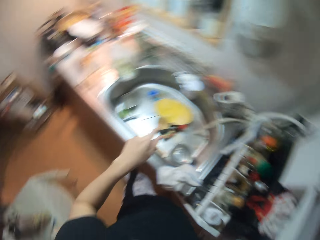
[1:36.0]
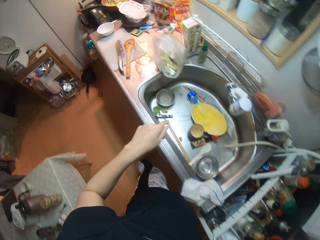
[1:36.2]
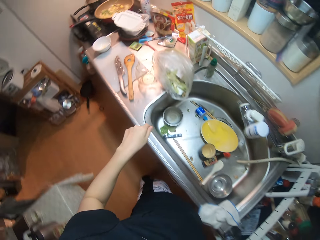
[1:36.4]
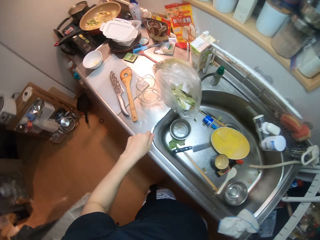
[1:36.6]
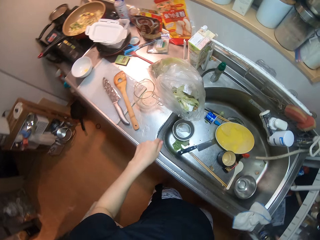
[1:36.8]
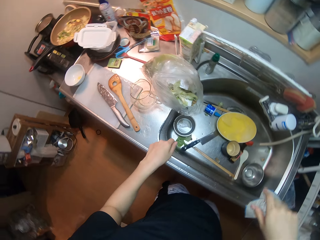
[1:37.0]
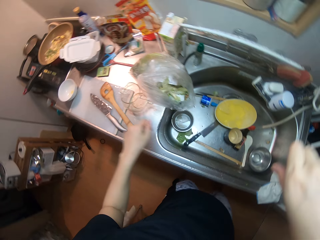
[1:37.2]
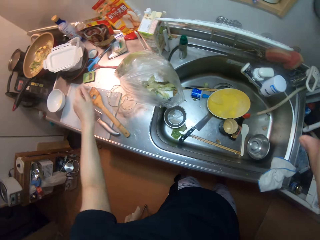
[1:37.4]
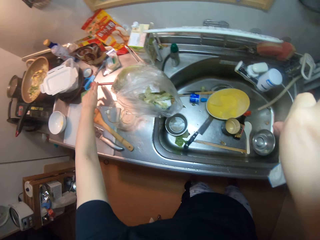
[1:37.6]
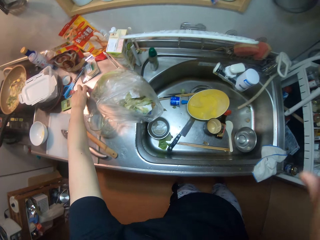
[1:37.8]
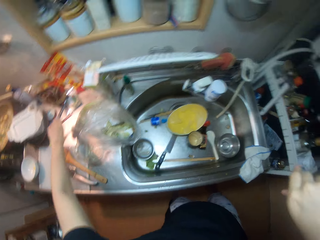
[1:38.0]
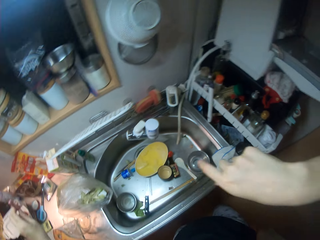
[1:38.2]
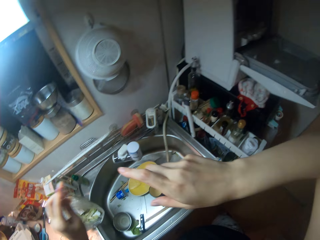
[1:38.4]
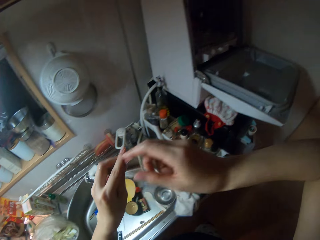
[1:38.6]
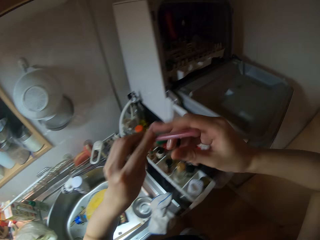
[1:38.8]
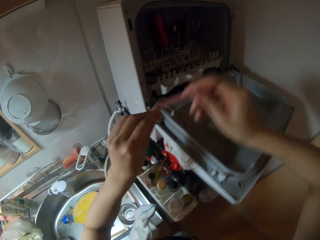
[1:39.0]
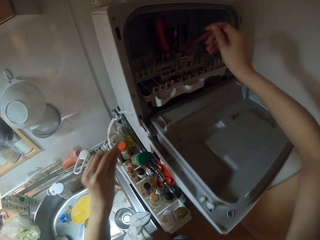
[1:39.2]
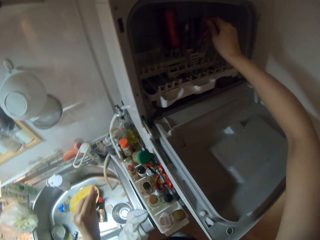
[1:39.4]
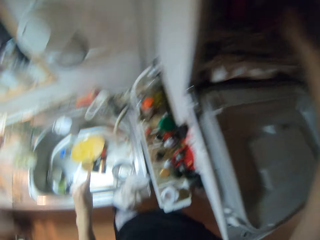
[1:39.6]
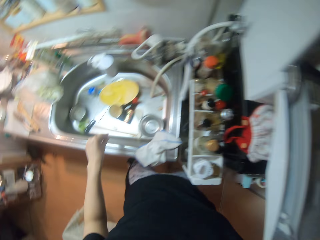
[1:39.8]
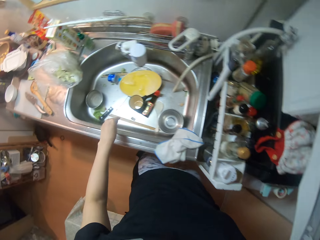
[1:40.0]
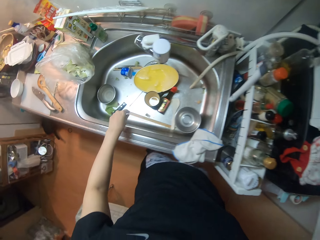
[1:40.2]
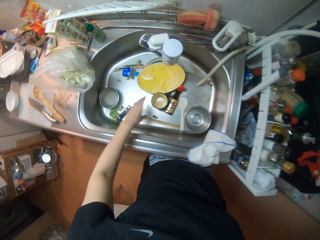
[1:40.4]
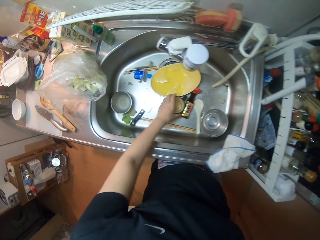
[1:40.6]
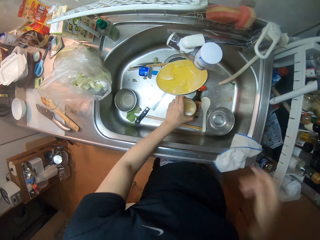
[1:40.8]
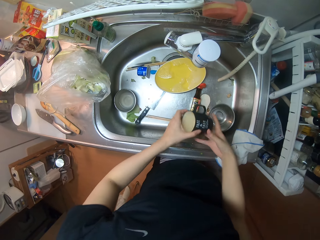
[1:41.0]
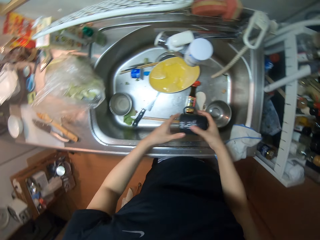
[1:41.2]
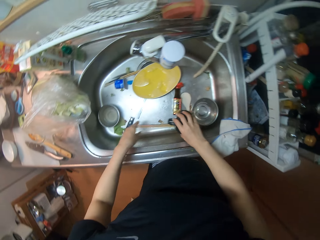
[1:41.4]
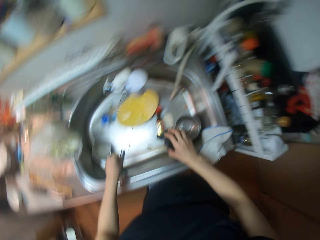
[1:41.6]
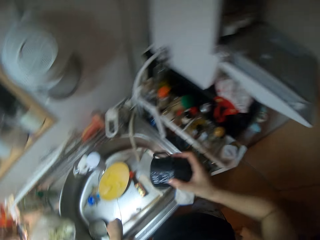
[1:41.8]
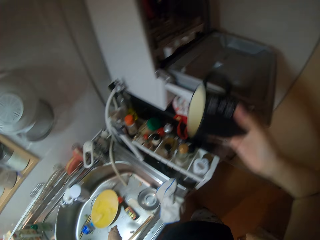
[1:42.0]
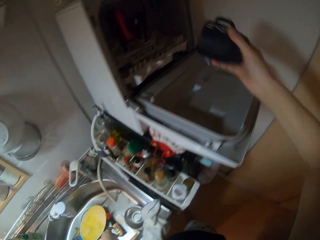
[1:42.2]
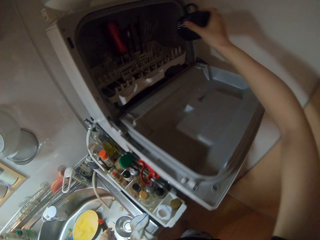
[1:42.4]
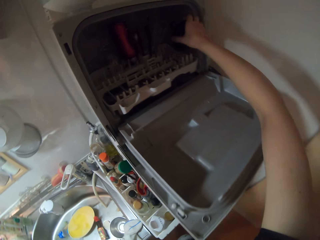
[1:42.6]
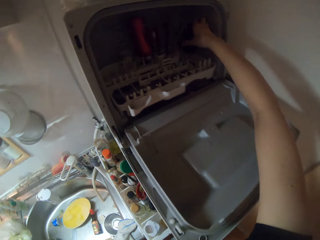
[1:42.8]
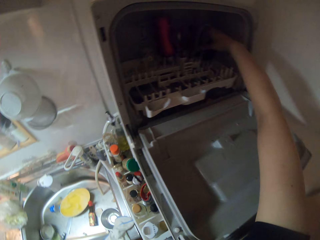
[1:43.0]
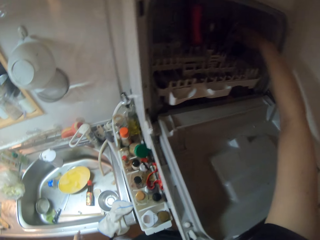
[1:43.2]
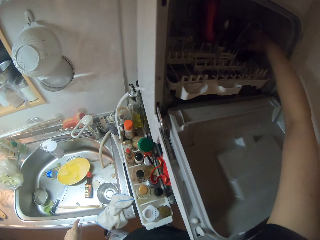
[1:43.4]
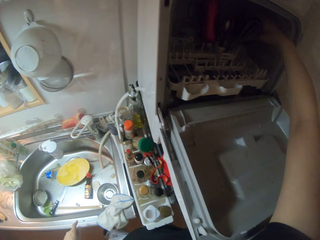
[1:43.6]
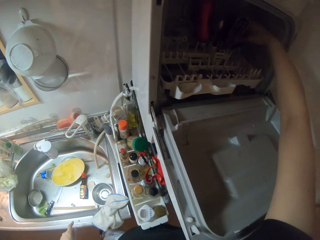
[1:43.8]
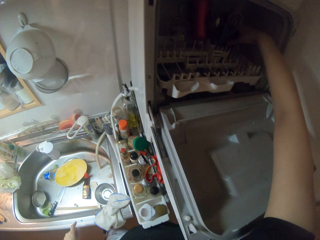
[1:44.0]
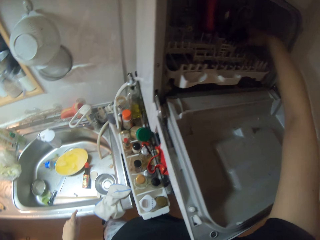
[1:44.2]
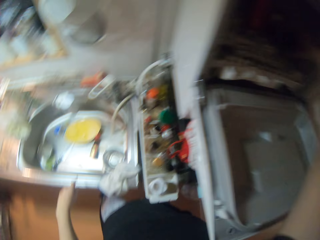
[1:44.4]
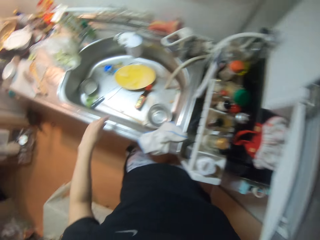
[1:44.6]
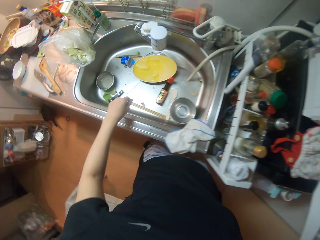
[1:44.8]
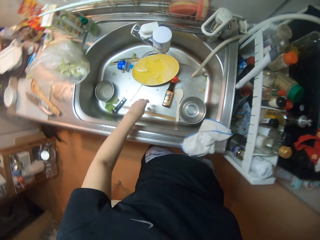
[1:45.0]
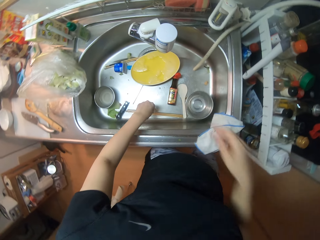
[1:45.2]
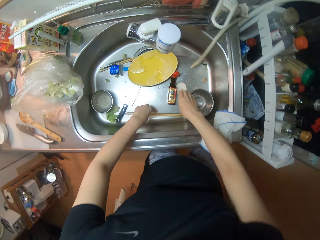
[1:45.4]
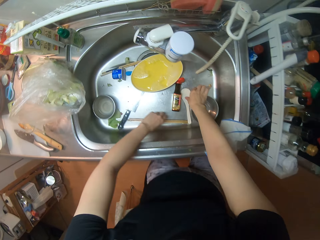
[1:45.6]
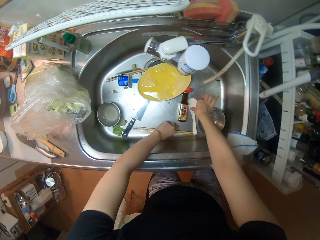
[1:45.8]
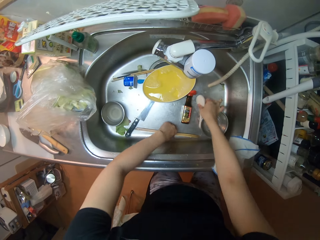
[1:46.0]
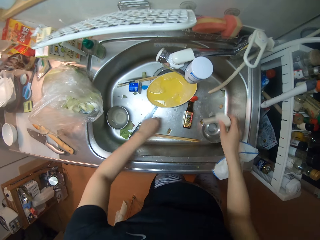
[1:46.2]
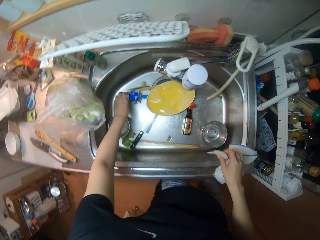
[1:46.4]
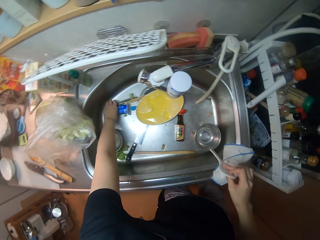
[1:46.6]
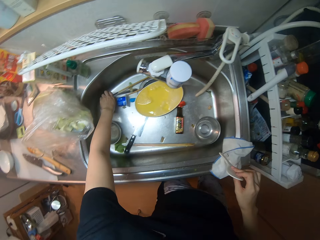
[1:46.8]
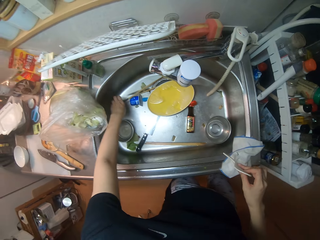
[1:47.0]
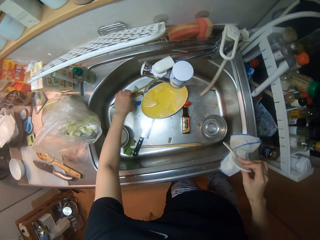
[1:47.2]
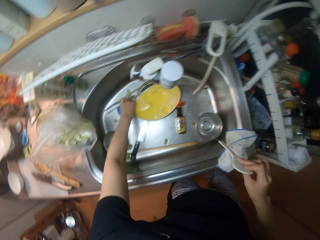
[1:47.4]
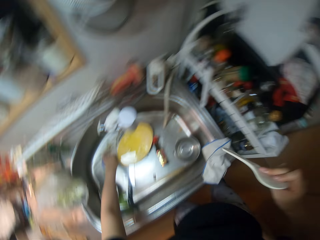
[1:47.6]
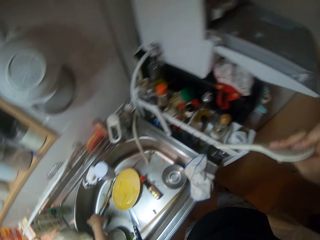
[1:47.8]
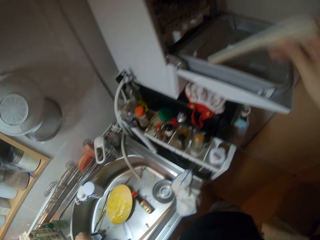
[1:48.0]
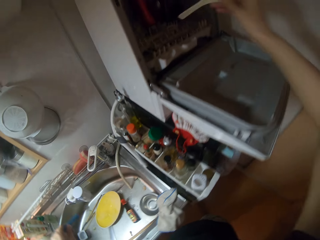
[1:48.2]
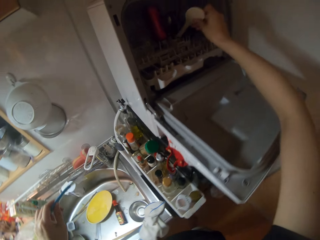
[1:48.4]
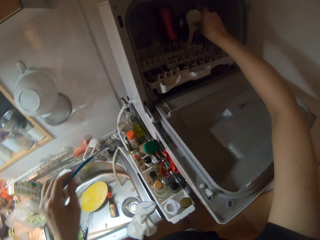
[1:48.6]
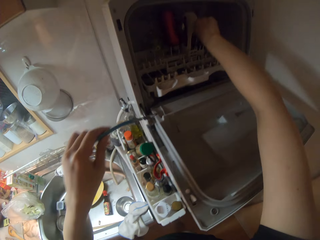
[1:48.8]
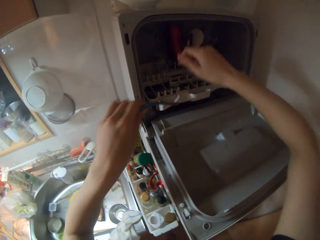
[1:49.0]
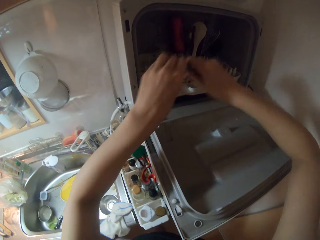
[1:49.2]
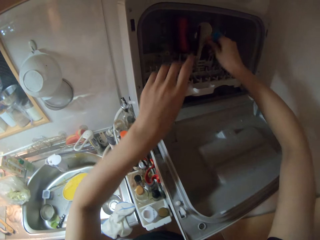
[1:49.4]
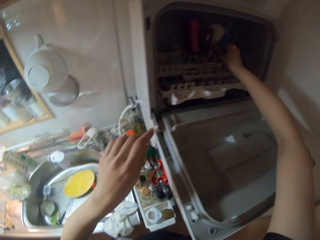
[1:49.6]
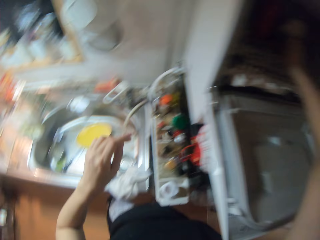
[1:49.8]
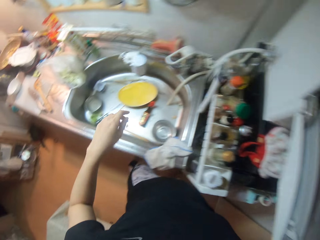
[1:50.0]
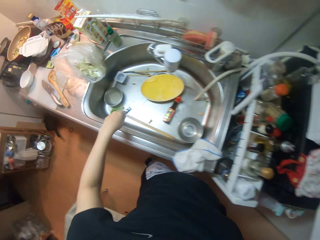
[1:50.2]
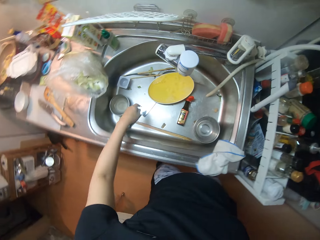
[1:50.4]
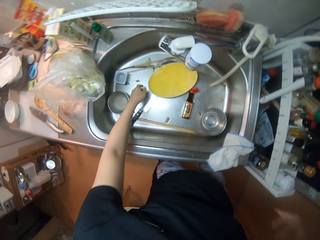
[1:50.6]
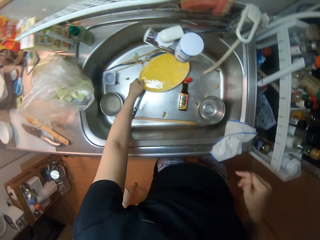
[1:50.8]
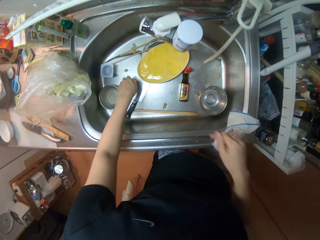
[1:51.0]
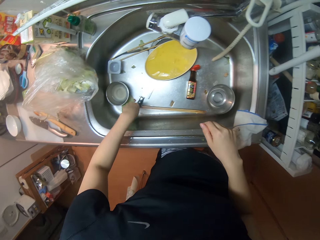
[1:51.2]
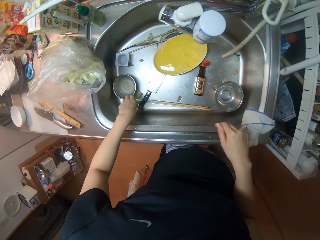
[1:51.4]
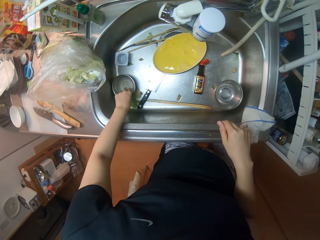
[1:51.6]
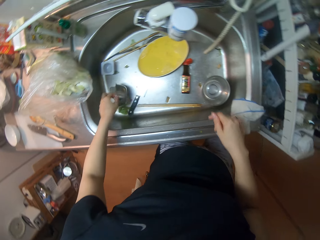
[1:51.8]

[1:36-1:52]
The camera wearer drops a whisk into the dishwasher or machine. They pick up a plastic object and put the plastic object in the machine. They pick up a cup or mug from the sink and pour the water from the mug to the sink. They drop the cup into the dishwasher. They pick up the cutlery or serving spoon from the sink. They pick up a plastic object. They drop the cutlery into the dishwasher. They put the metal in the machine.

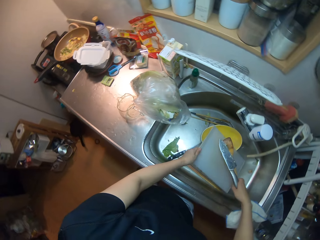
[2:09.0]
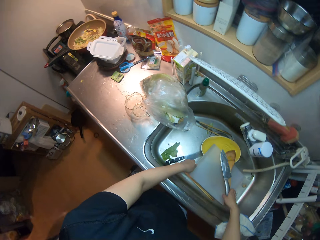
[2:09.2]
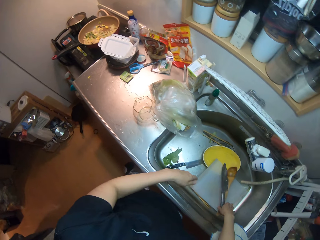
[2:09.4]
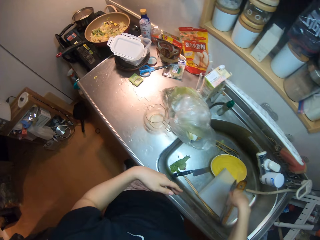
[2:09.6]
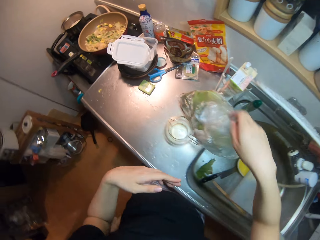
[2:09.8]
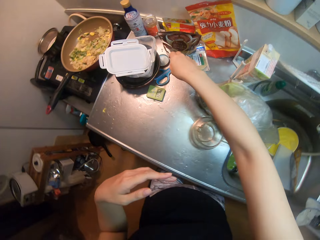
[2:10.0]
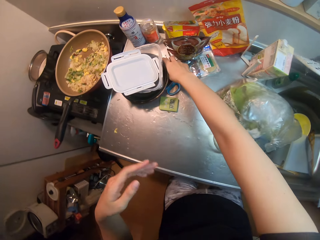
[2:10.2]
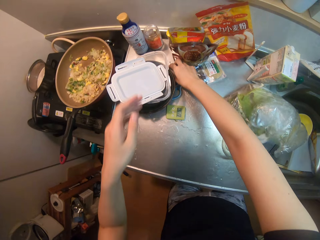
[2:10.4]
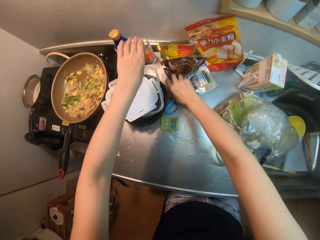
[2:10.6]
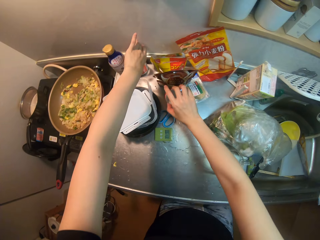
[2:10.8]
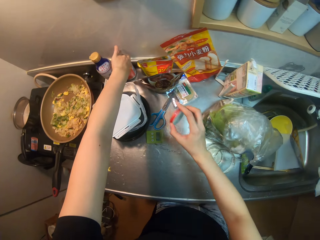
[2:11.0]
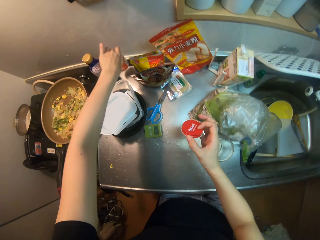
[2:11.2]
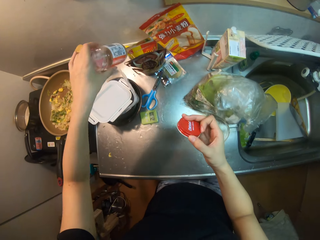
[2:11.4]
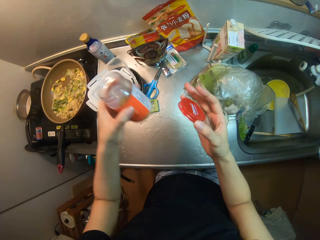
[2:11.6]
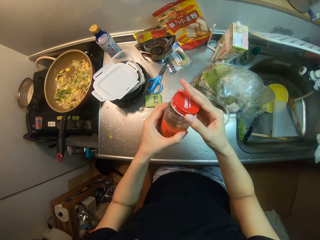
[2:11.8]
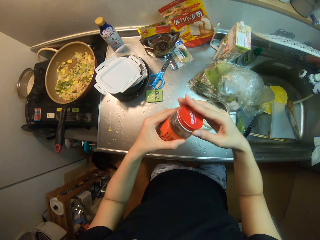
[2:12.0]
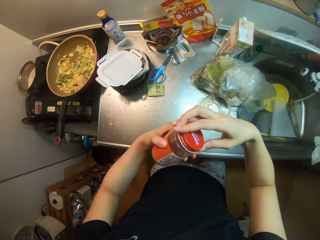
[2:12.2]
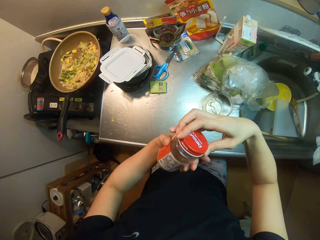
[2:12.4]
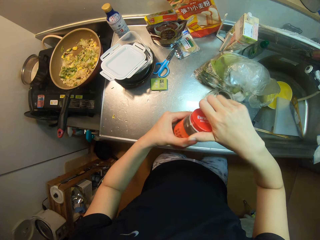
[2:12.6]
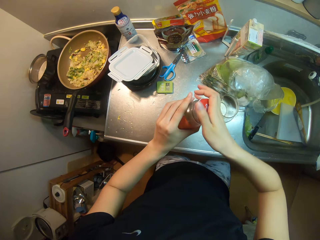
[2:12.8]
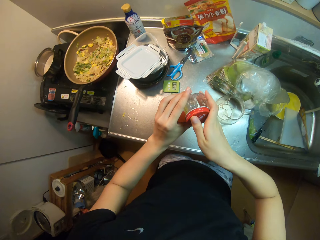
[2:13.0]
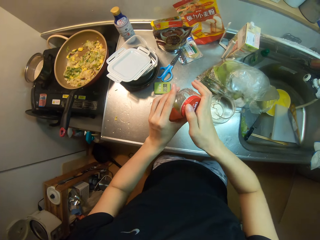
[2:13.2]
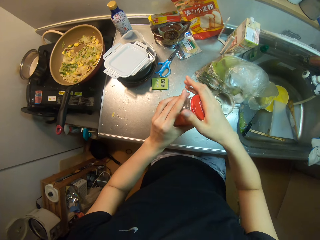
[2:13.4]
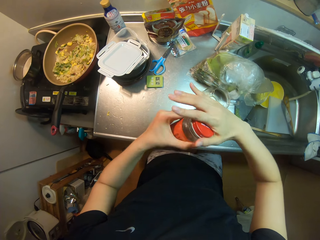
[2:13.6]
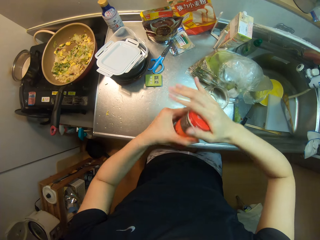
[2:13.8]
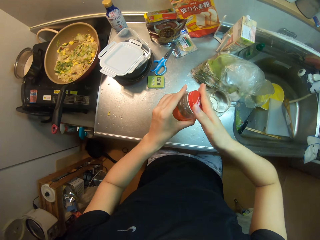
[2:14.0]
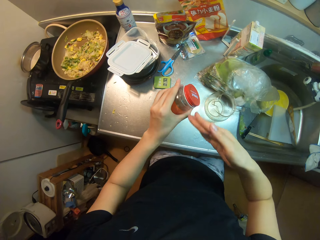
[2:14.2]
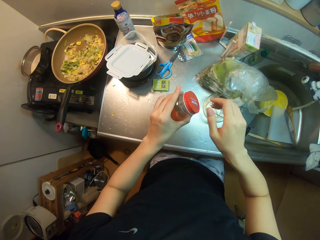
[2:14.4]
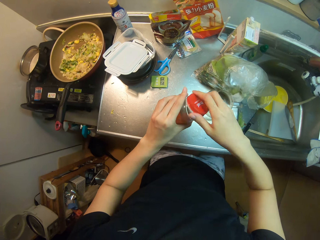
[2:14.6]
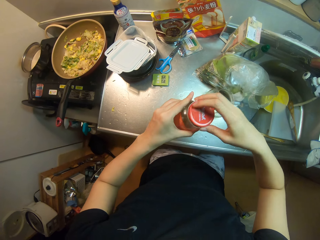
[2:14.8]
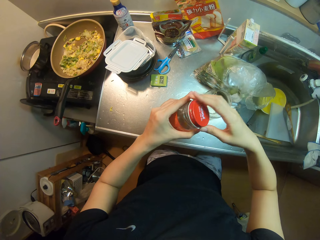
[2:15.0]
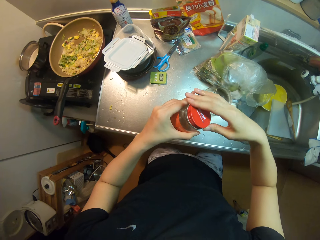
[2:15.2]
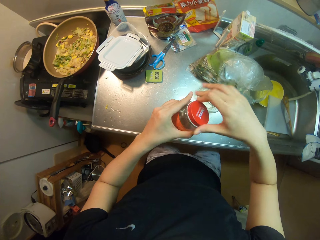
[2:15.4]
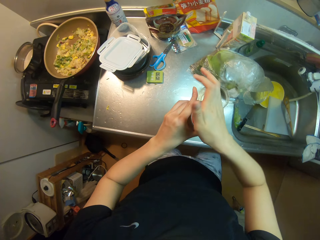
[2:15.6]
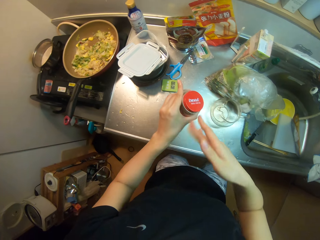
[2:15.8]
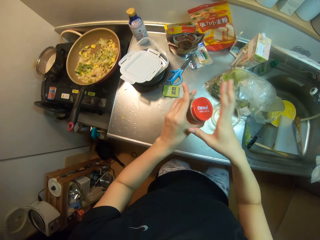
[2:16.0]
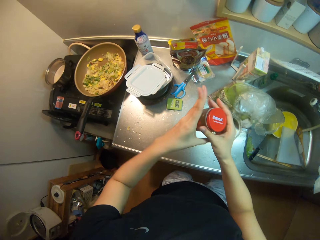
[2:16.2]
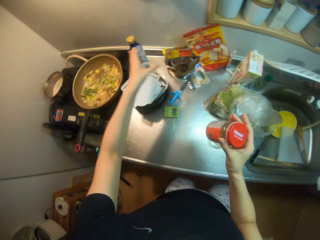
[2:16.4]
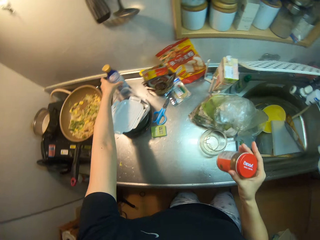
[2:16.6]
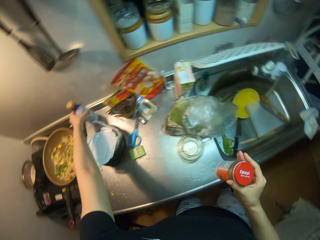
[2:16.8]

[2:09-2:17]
The camera wearer drops the chopping board into the sink. They pick up the lid, pick up the jar lid, and close the jar.
